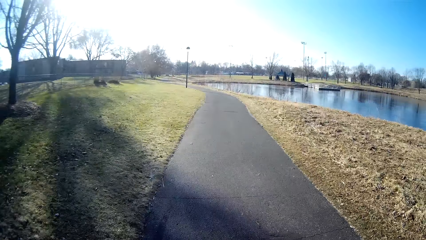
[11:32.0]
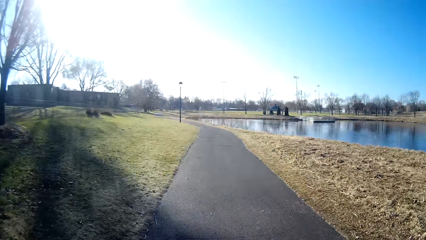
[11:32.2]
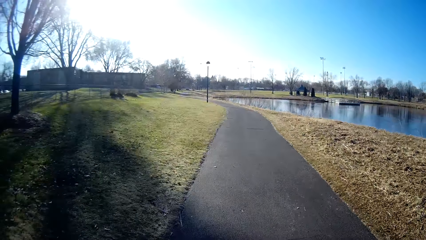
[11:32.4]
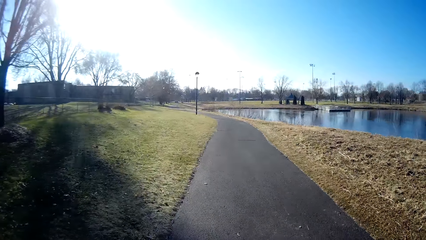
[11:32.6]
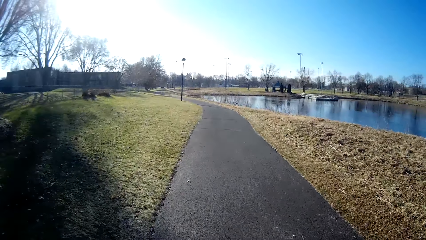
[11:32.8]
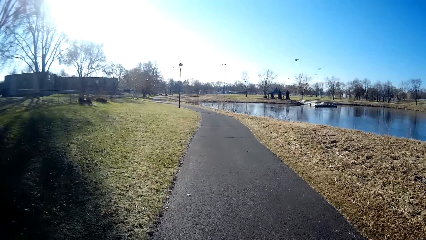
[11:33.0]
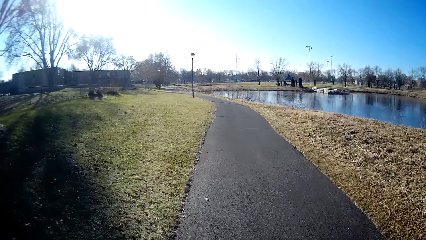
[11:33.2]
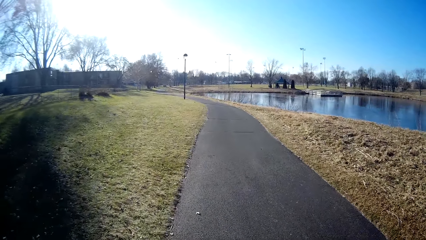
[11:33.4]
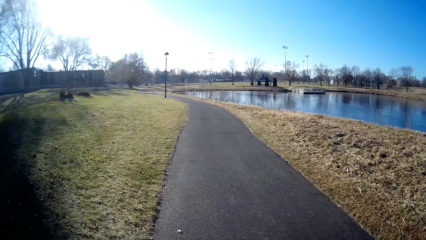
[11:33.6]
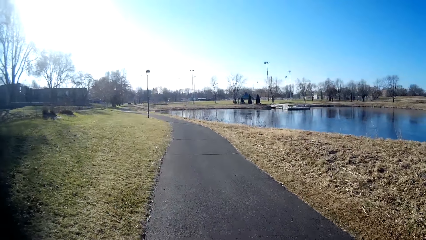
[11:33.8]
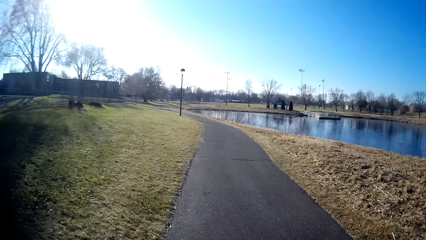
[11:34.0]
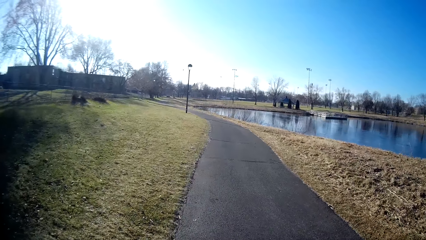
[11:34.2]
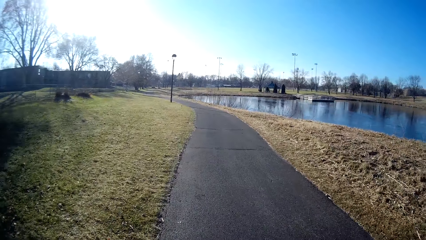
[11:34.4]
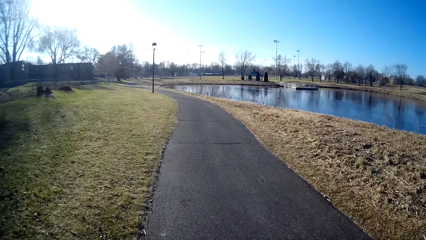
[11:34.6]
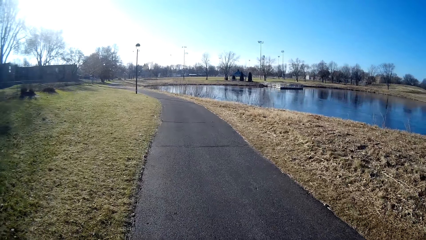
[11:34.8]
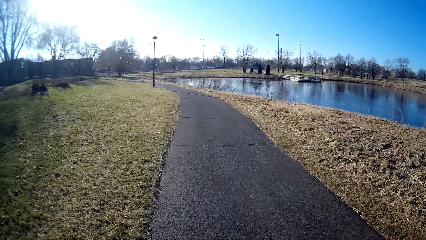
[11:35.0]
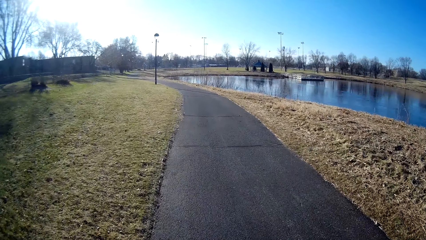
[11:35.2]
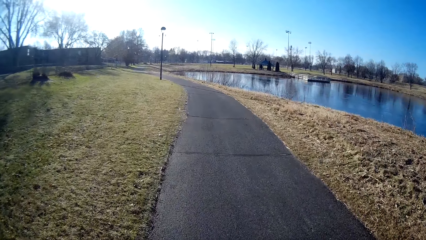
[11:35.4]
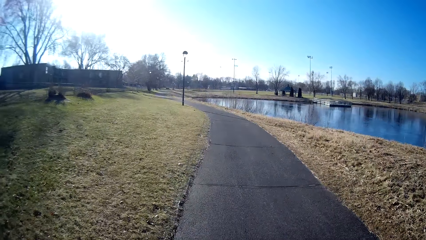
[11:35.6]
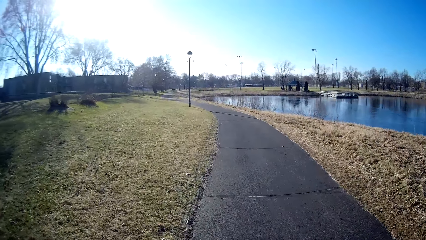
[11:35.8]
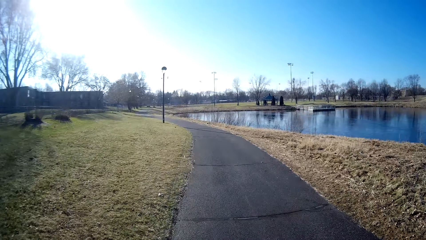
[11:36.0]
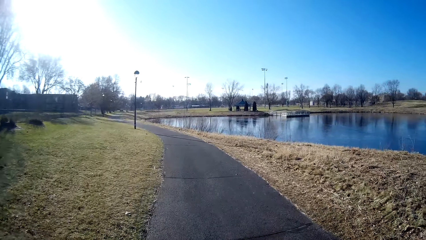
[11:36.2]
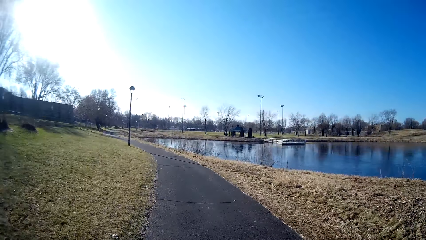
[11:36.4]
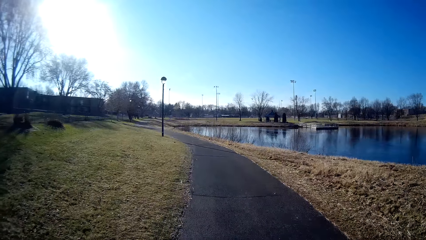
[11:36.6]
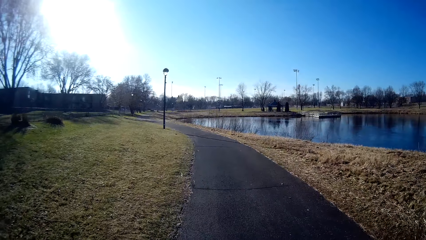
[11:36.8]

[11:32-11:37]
The camera wearer walks on the path.

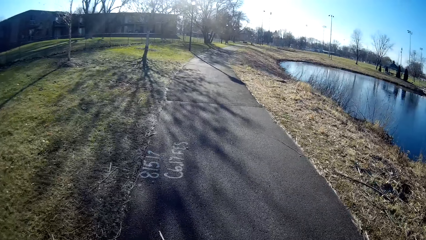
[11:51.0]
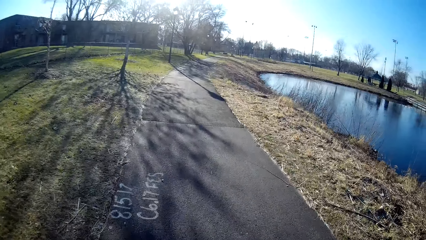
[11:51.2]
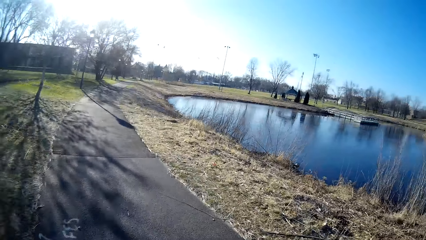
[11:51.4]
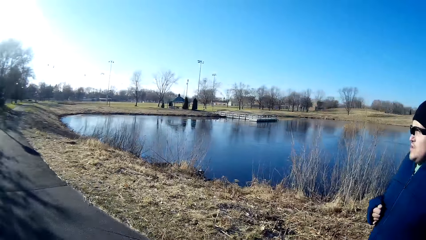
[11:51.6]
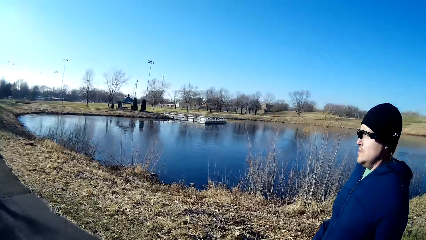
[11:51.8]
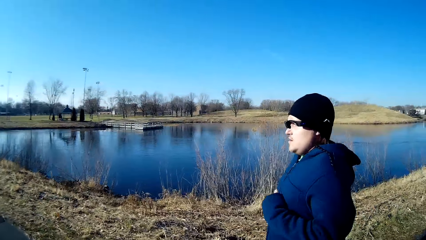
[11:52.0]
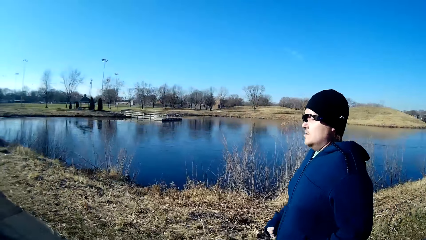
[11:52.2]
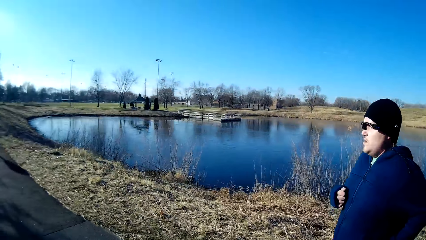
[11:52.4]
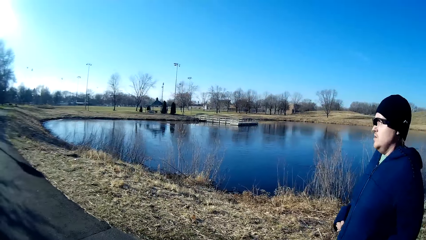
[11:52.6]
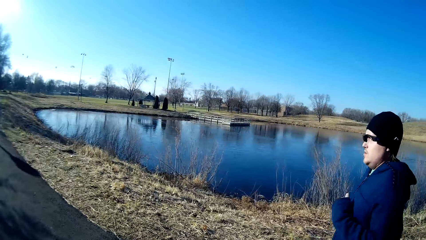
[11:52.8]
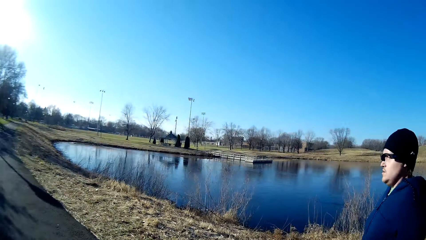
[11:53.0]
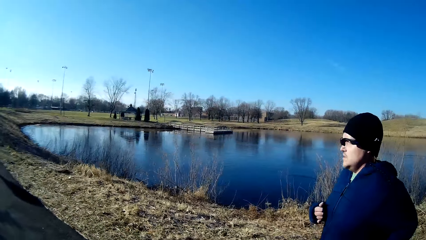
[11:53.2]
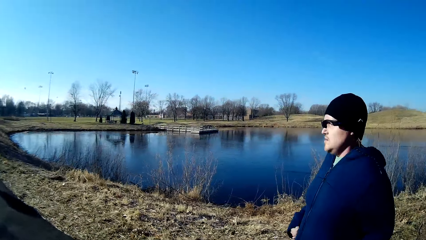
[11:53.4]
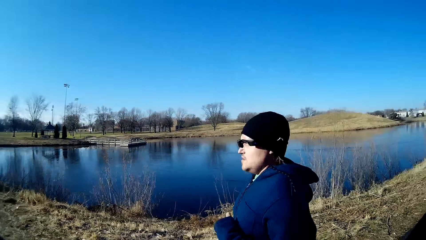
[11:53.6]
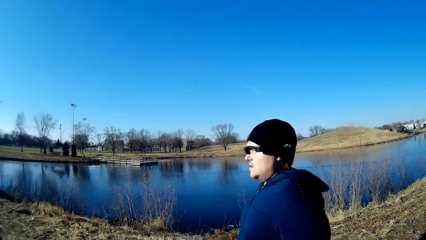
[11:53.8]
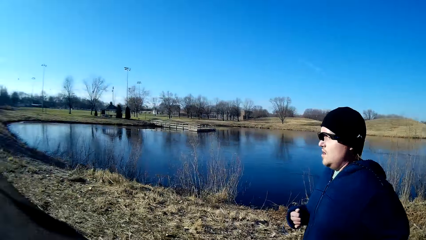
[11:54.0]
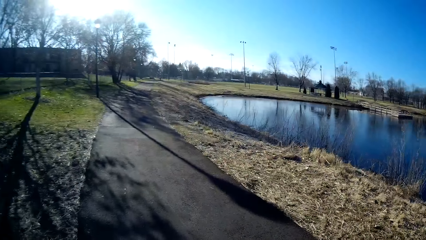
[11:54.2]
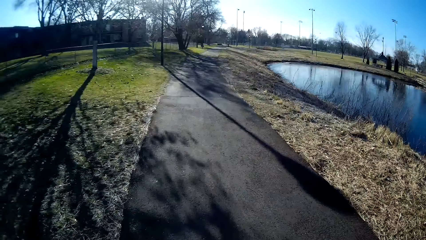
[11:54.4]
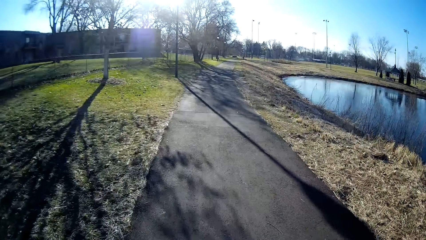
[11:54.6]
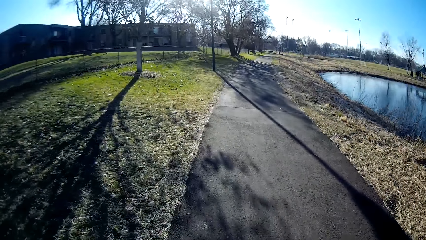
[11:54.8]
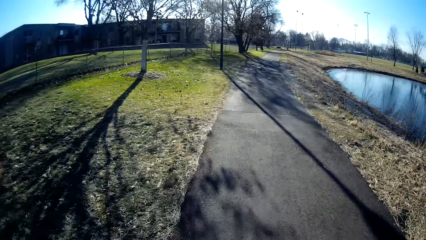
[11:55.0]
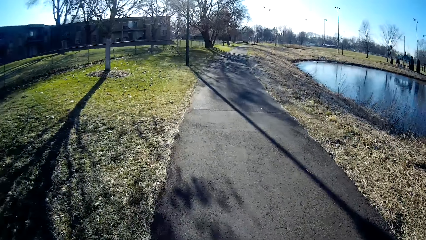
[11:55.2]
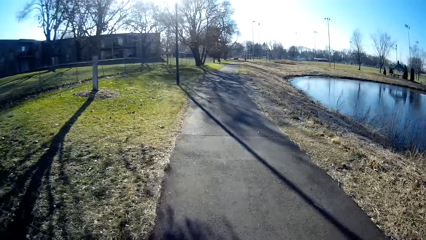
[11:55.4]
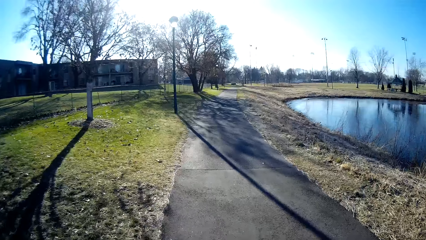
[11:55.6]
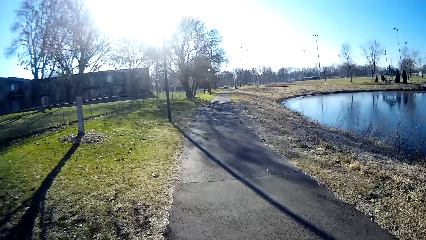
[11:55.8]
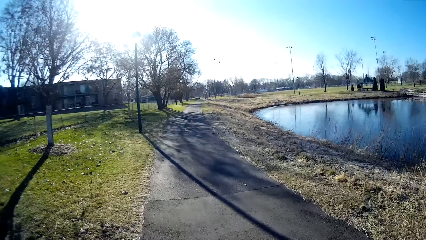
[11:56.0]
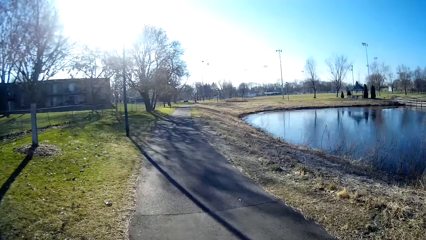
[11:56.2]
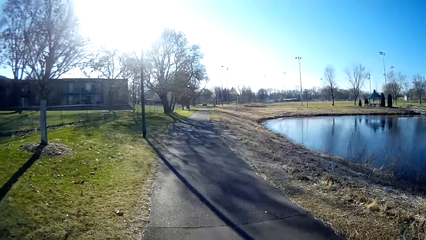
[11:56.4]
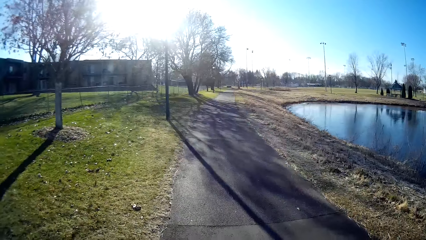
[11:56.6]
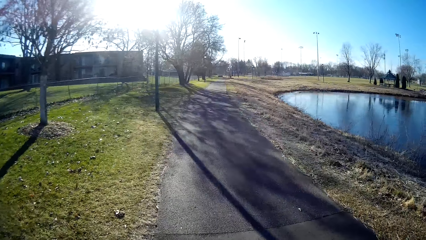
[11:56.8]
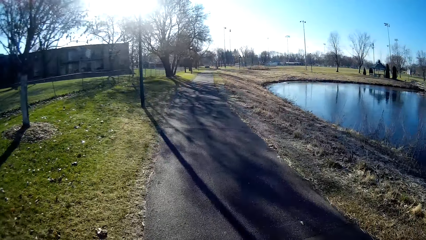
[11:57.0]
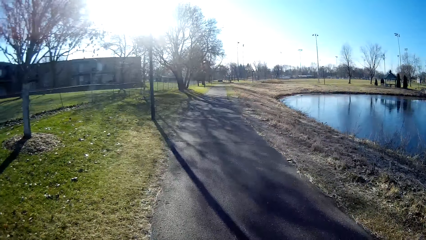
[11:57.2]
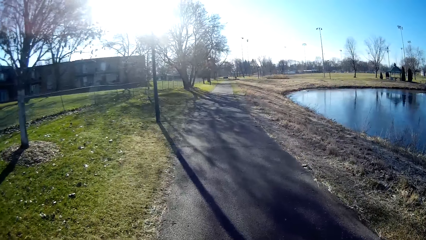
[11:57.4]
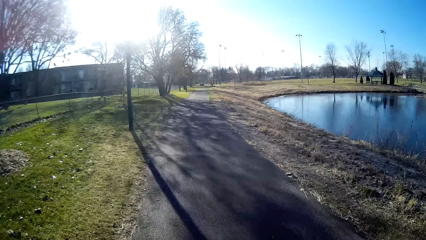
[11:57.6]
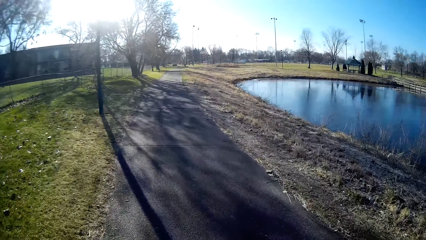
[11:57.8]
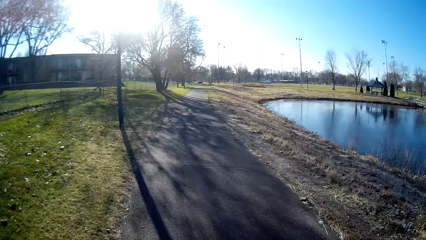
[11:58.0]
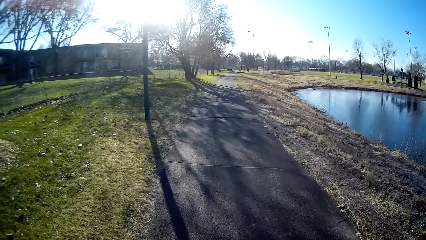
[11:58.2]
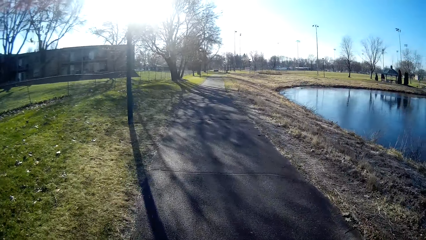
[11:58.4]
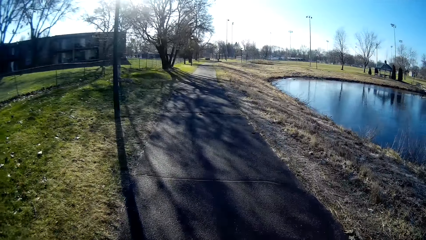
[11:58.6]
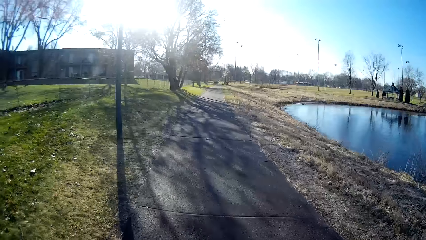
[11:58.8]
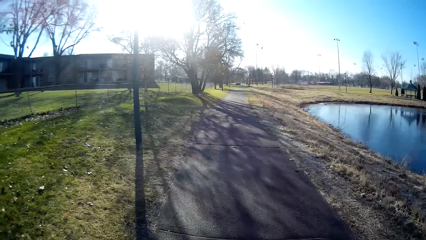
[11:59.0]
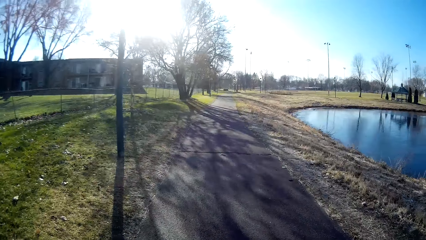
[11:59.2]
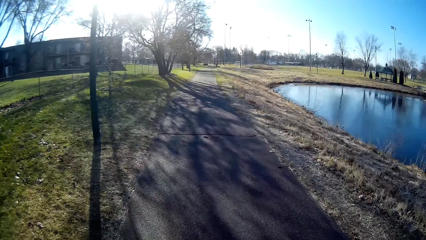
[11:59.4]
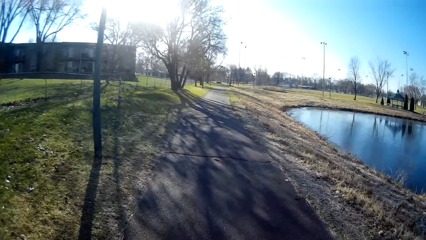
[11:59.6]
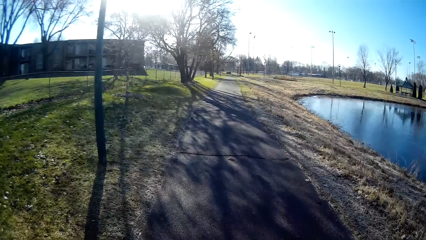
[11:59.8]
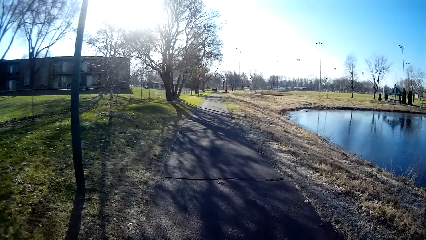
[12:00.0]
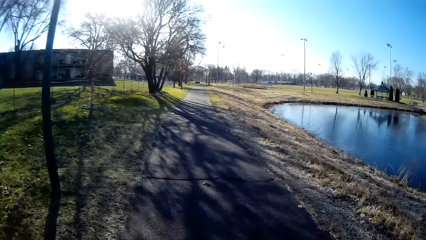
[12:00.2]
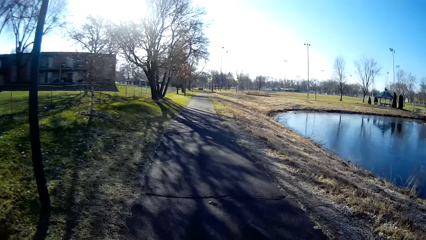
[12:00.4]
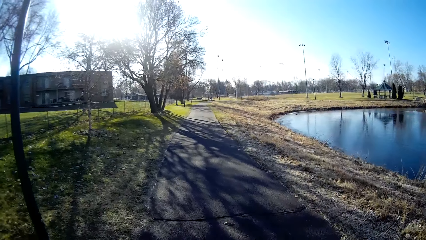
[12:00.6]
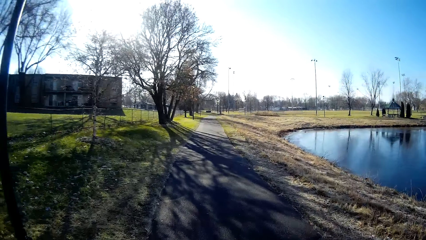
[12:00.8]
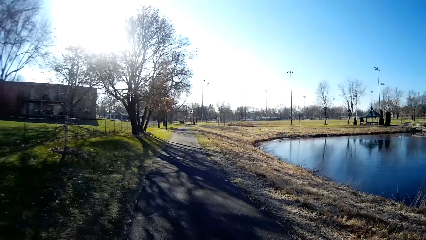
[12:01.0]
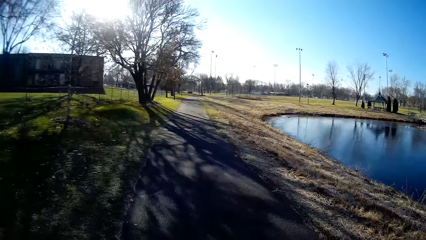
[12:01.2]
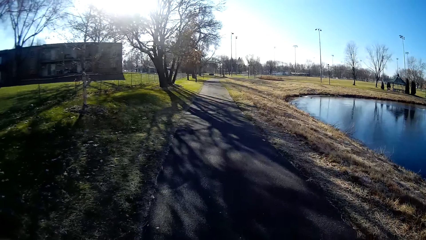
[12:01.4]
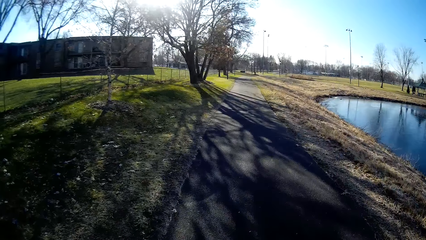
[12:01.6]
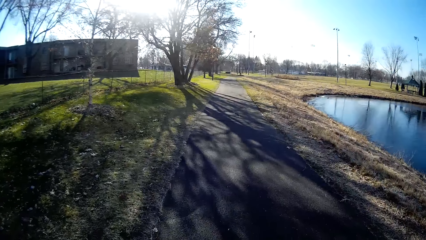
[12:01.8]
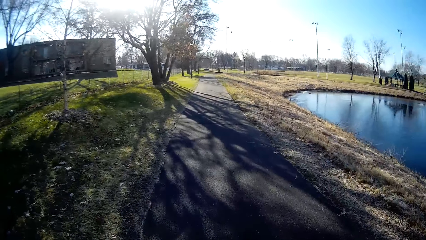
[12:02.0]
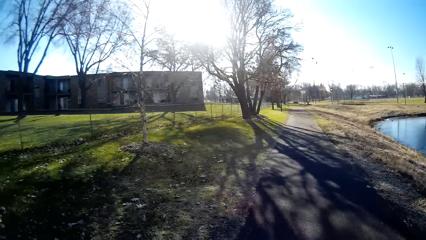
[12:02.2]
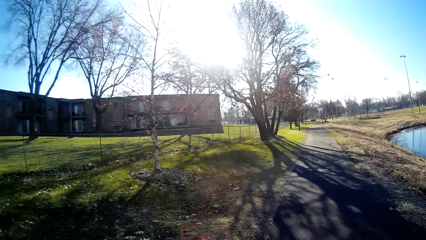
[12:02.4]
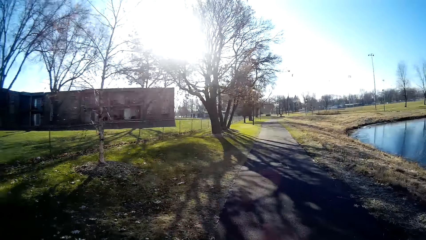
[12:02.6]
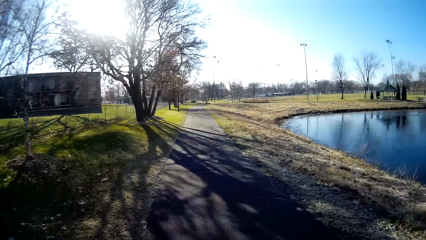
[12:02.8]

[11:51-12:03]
A person jogs beside the camera wearer. The camera wearer jogs on the path.
